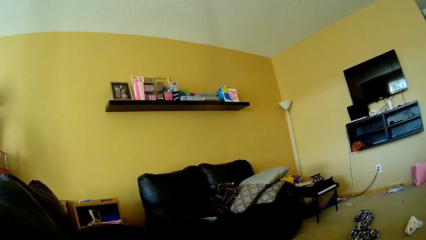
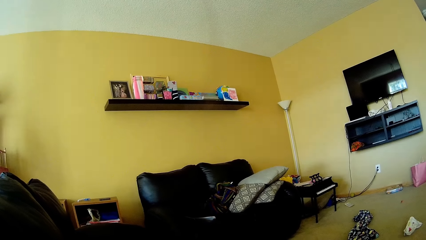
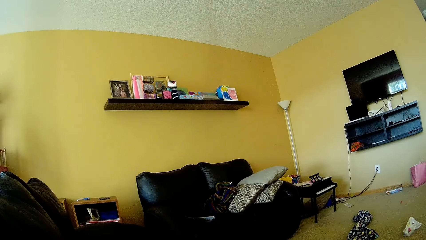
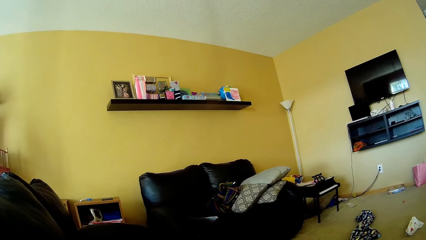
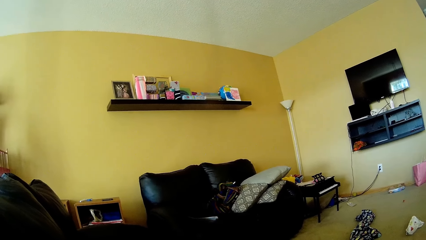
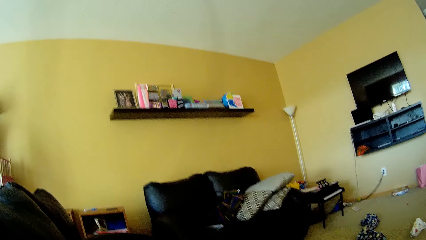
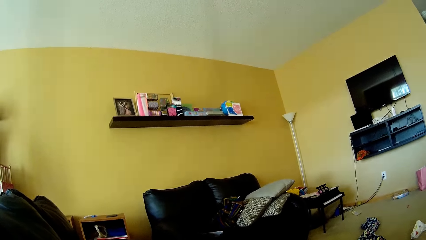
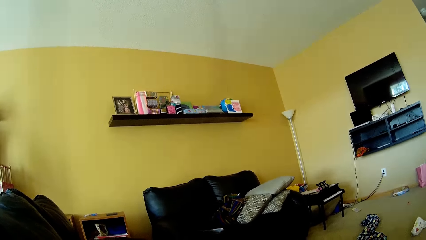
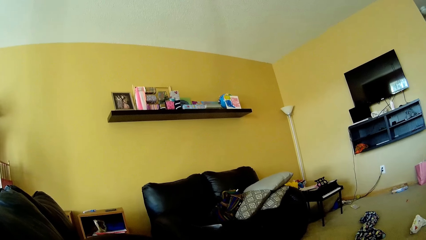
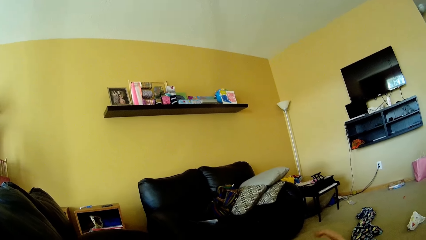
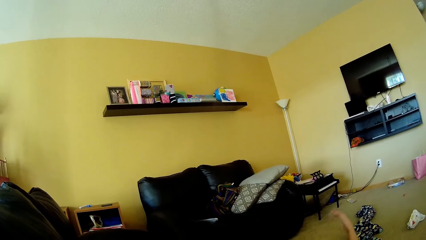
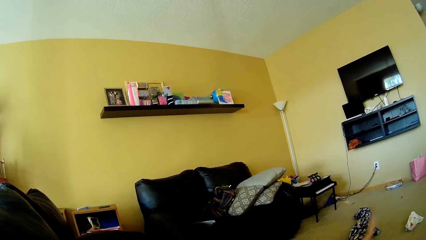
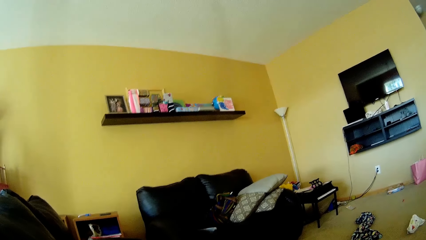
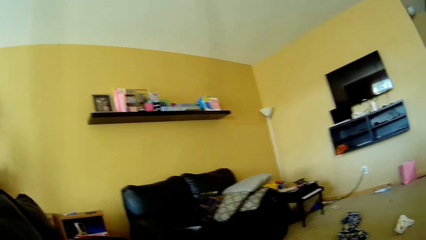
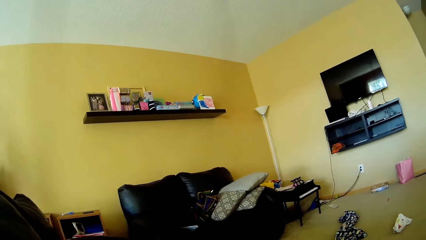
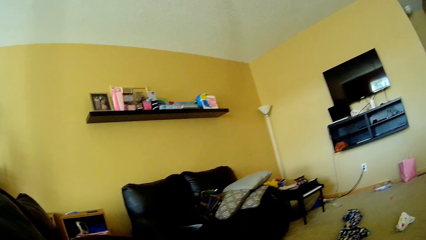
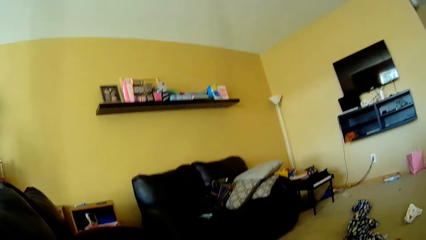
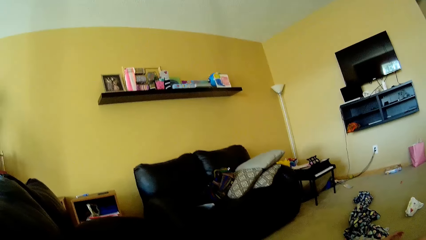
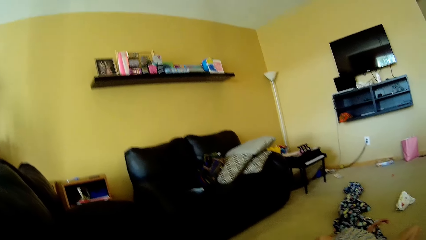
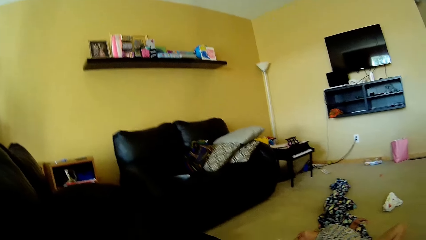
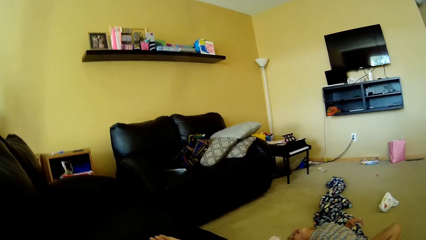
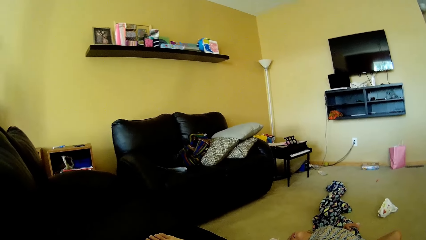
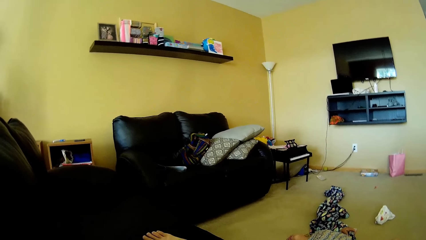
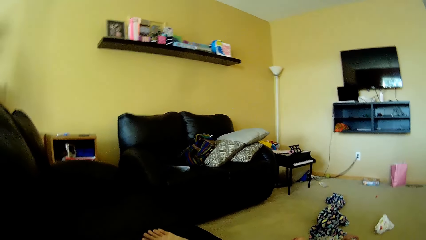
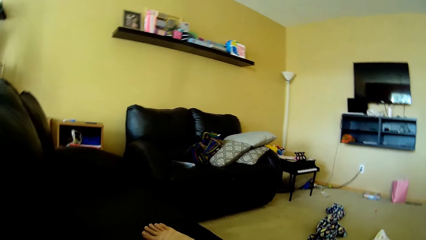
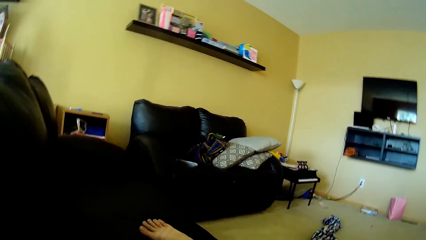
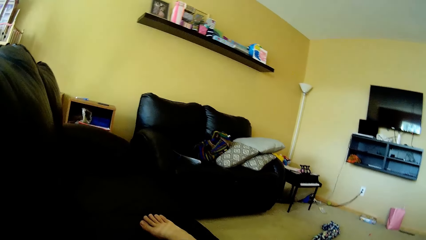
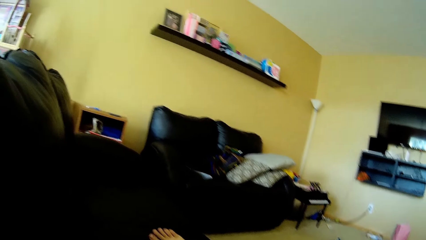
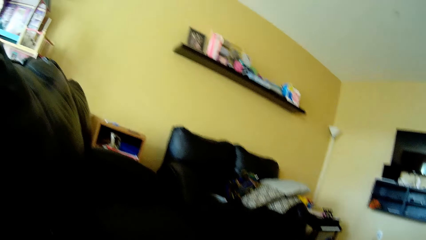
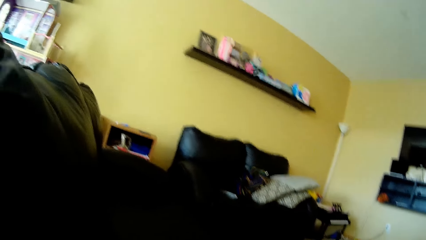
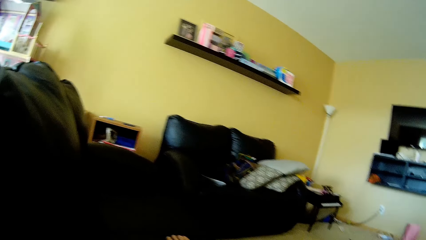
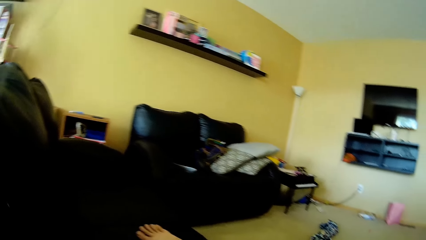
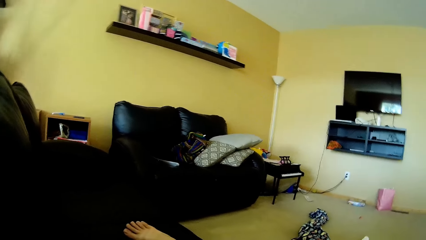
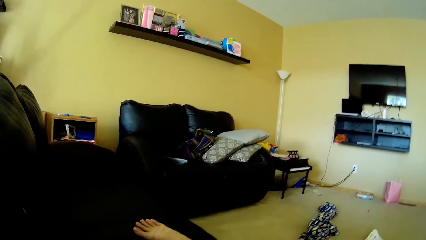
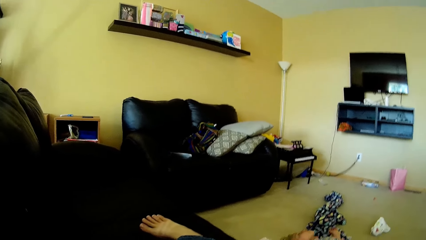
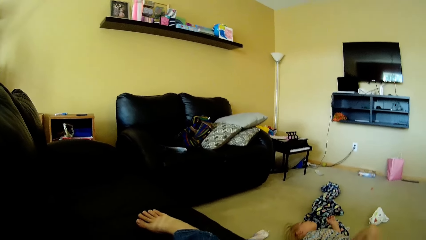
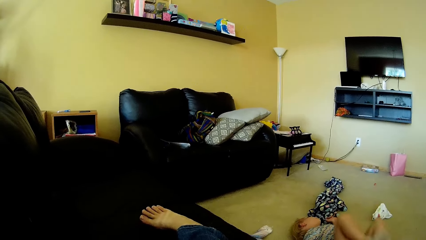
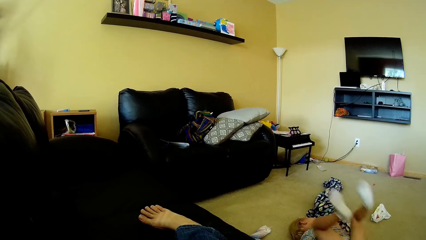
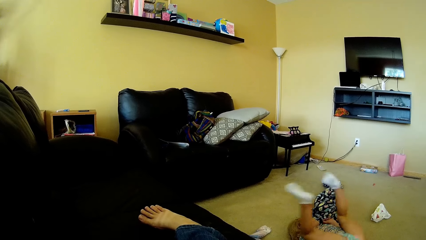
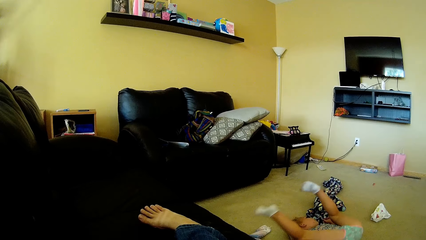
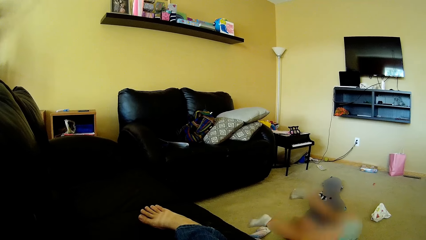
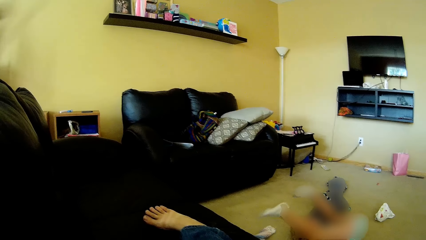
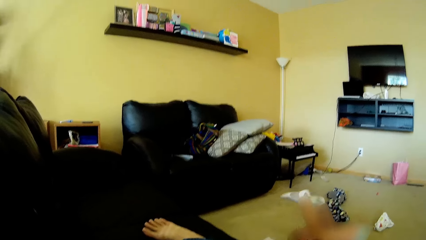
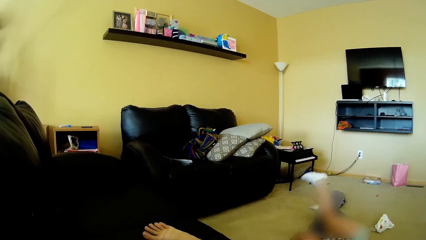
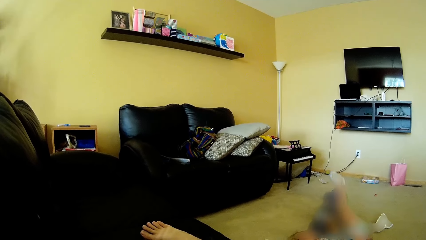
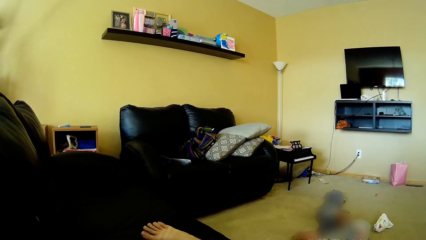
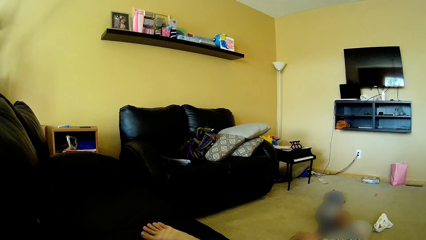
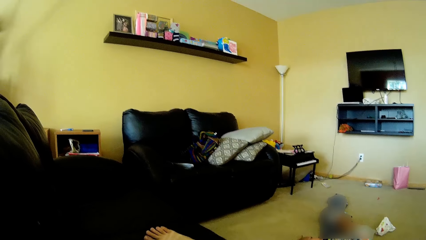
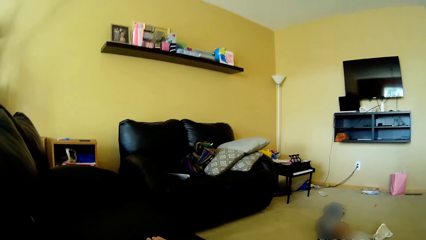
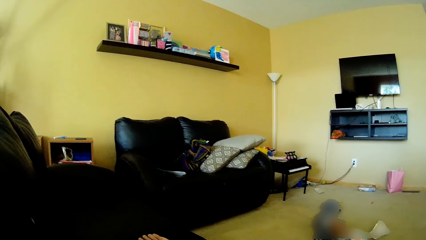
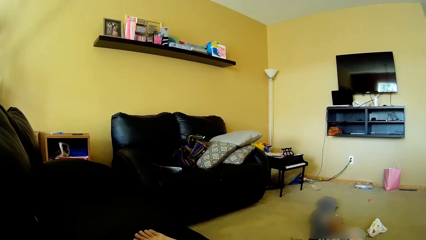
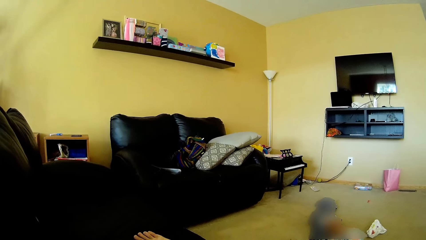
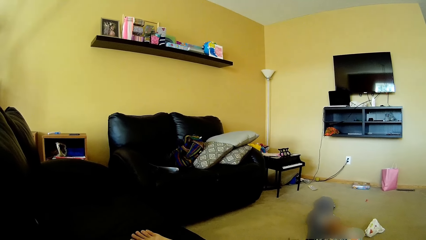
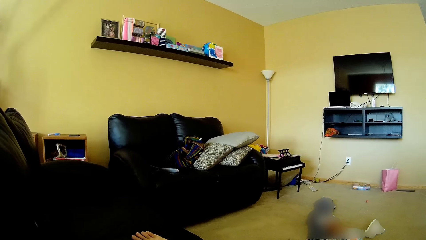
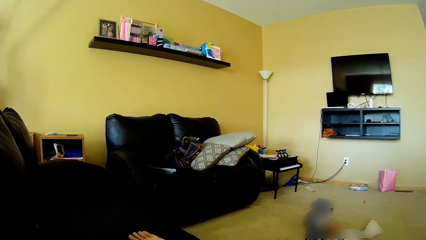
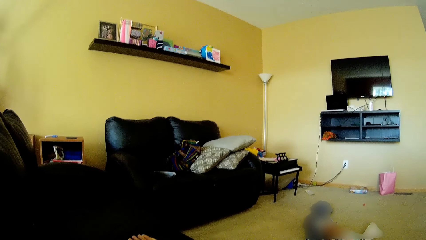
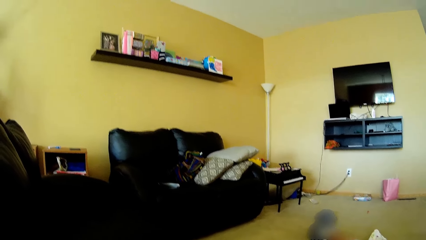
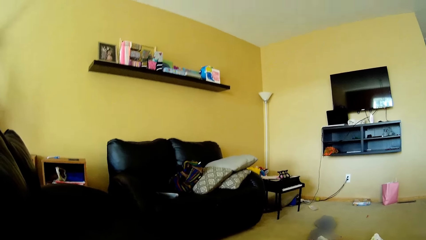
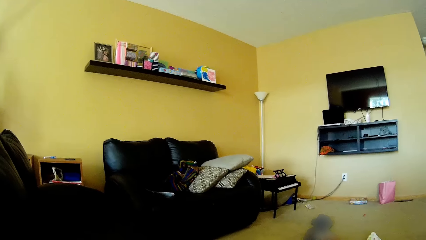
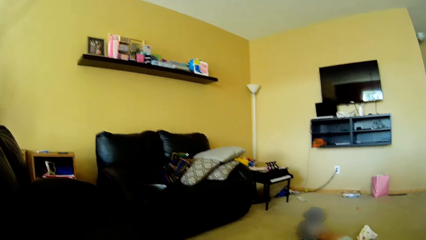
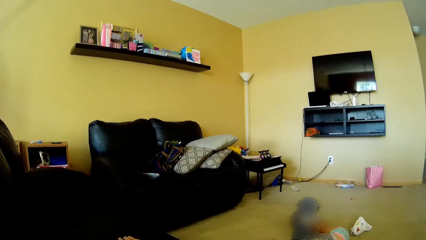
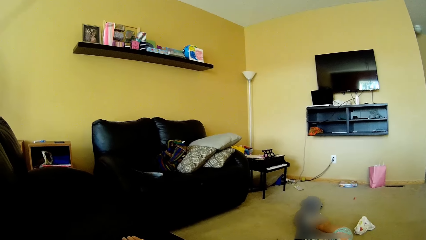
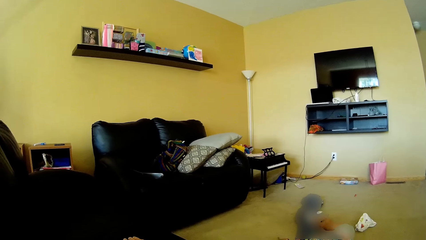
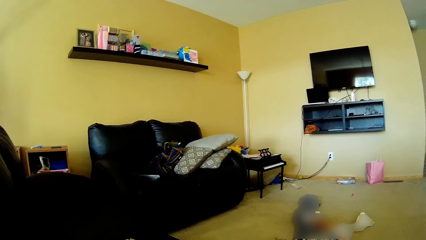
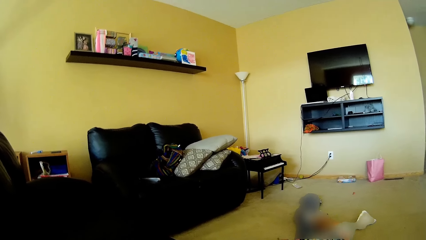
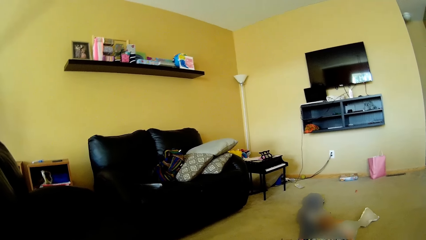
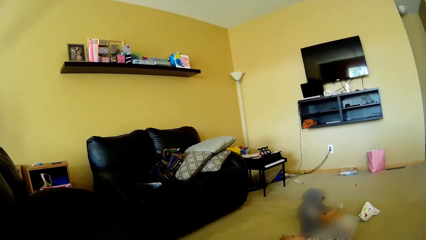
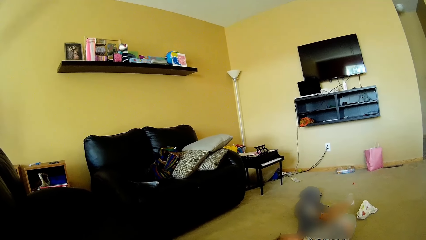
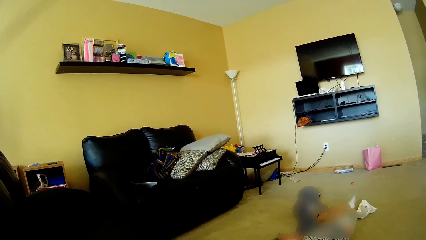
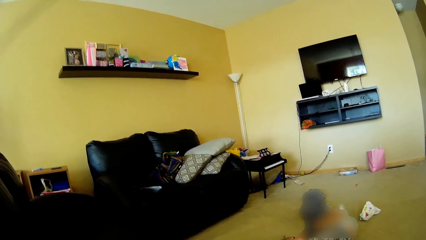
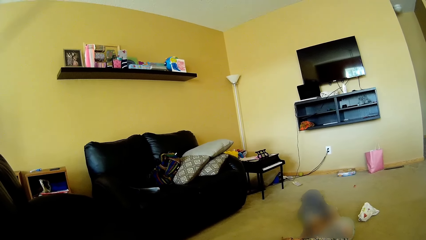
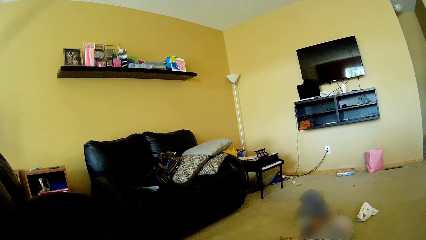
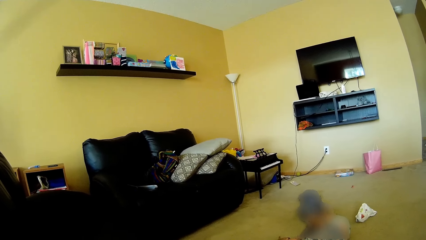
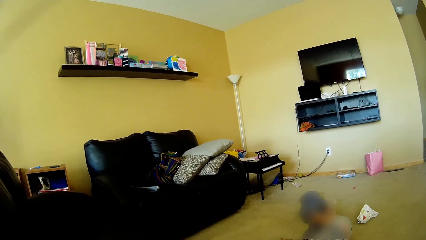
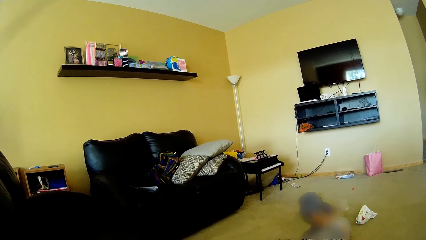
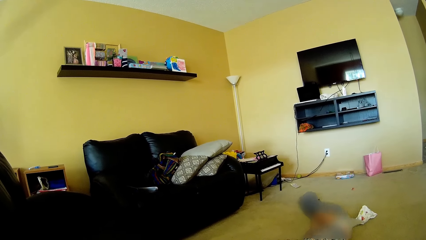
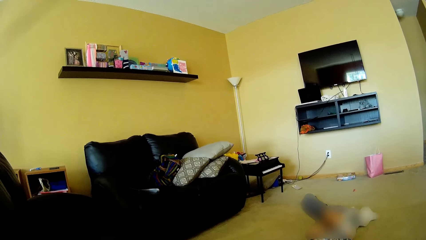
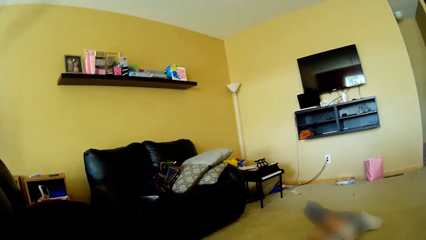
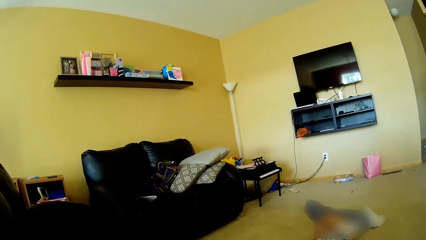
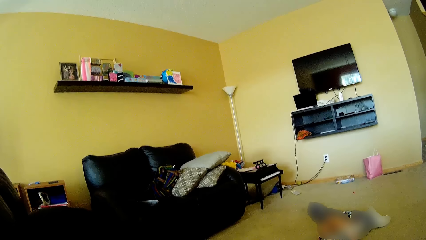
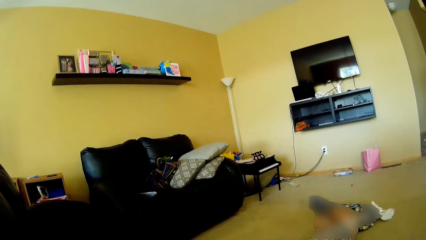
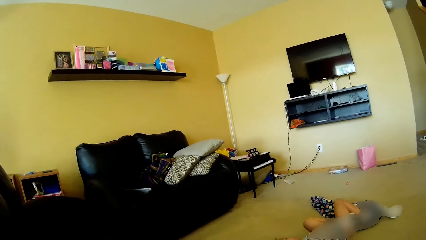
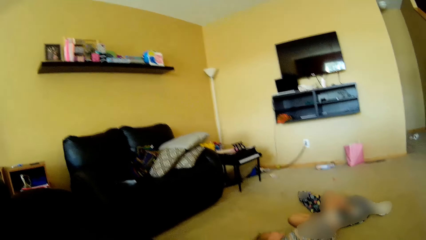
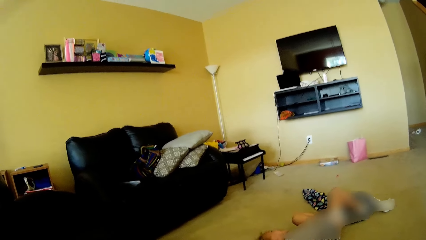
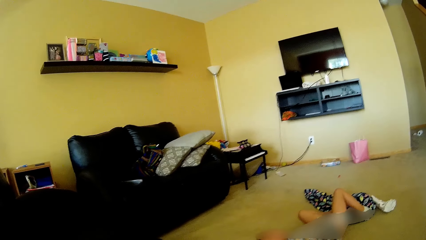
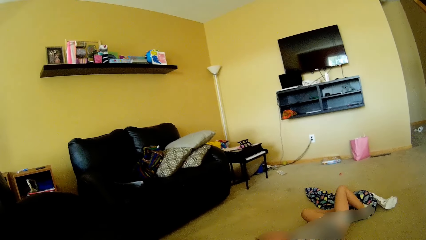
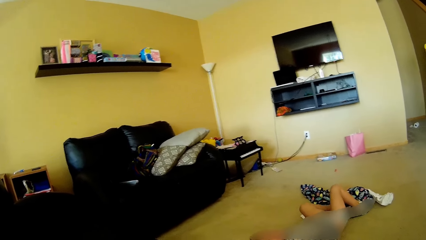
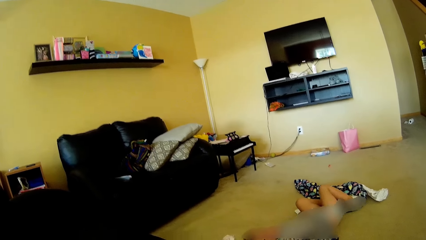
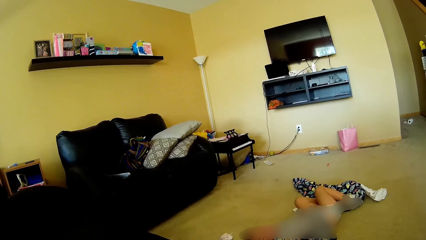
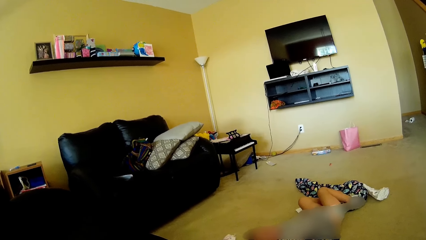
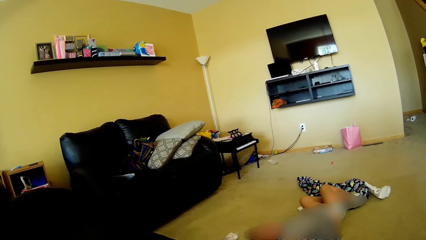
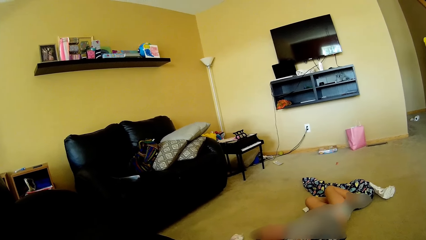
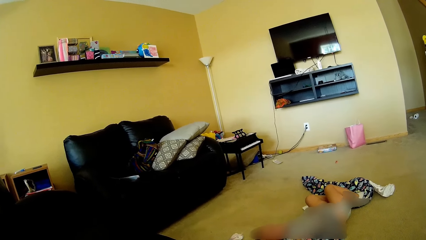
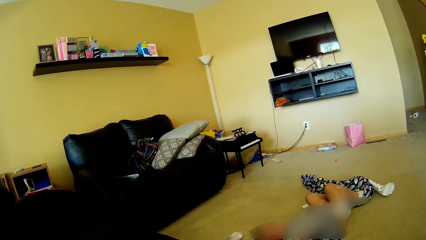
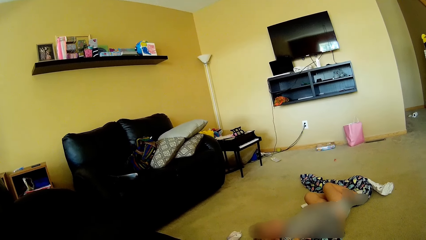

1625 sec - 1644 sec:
The girl drops her right hand to the floor of the living room. The girl lifts both legs into the air. The girl drops both legs to the floor of the living room. Another girl moves both legs on the living room floor. The camera wearer speaks to a baby. The other girl moves a patterned cloth along the living room floor with both legs. The camera wearer looks at the baby.
